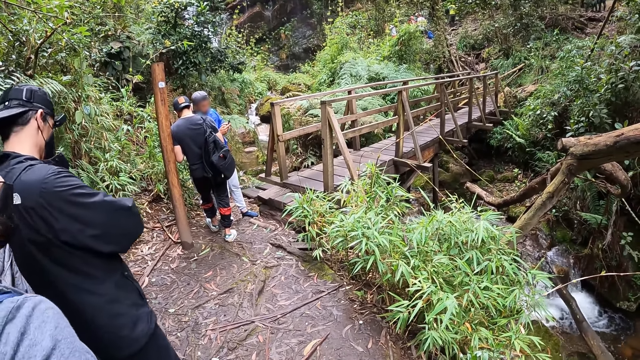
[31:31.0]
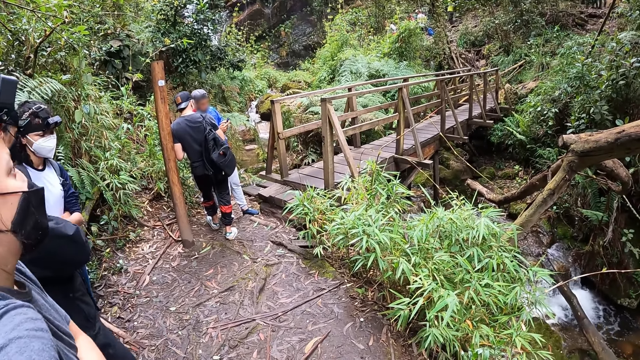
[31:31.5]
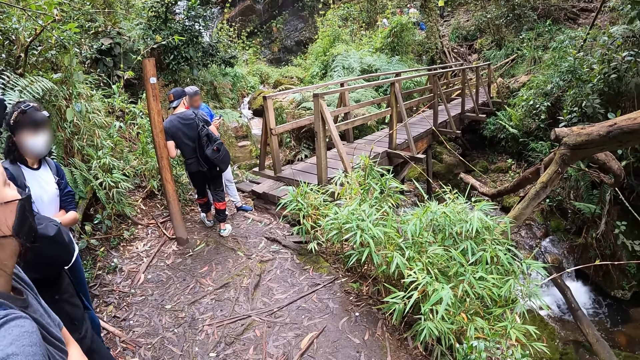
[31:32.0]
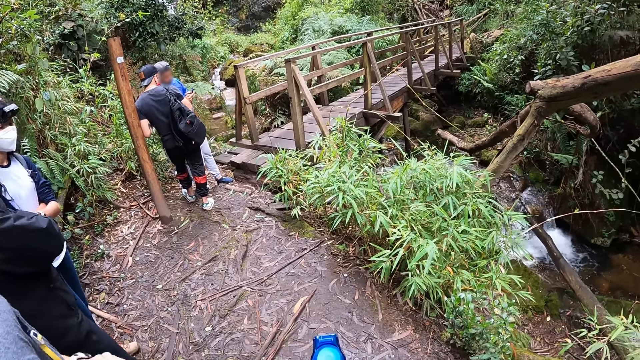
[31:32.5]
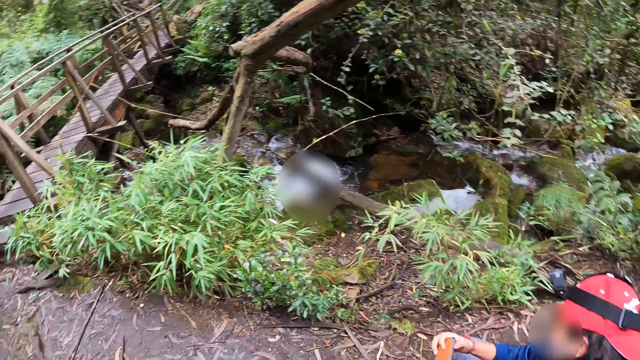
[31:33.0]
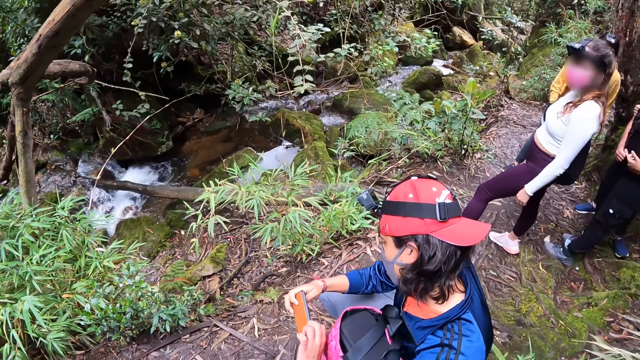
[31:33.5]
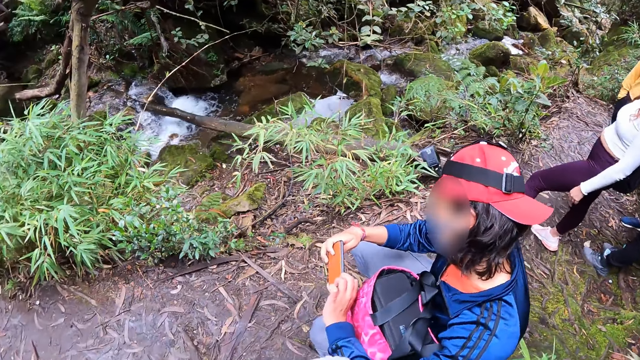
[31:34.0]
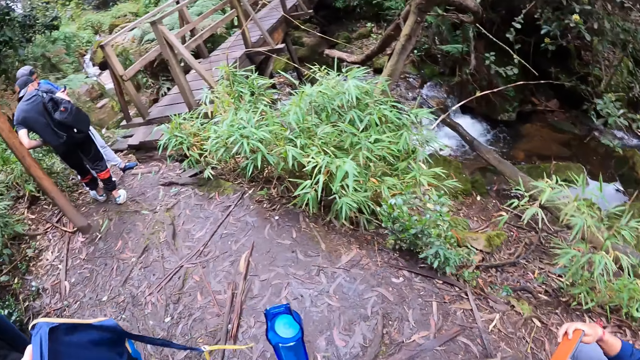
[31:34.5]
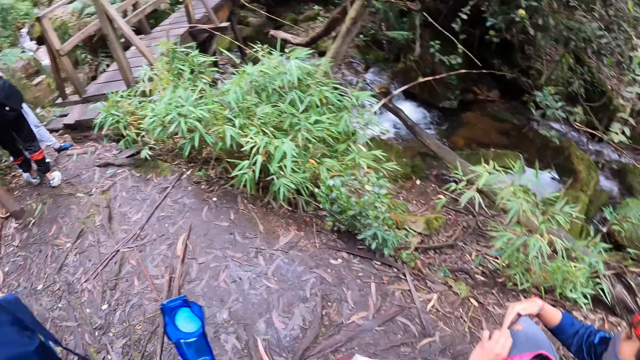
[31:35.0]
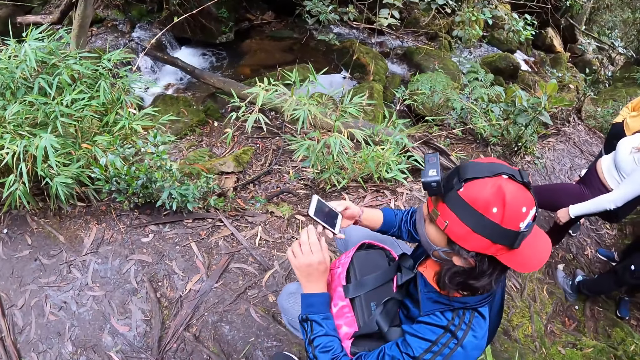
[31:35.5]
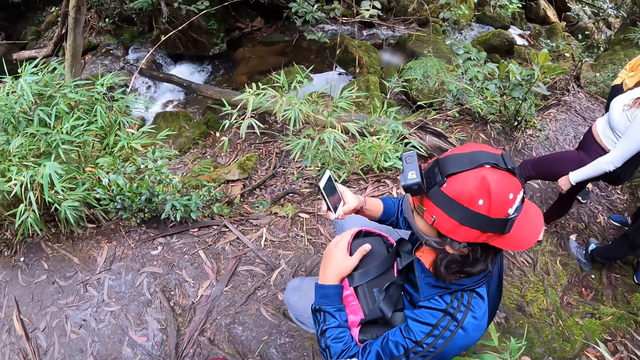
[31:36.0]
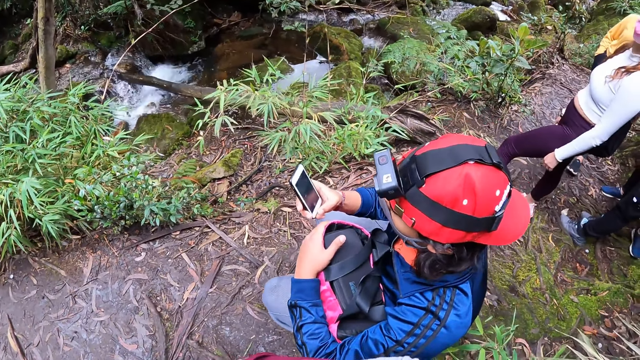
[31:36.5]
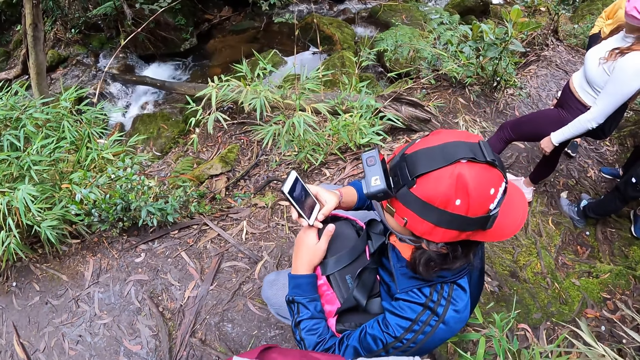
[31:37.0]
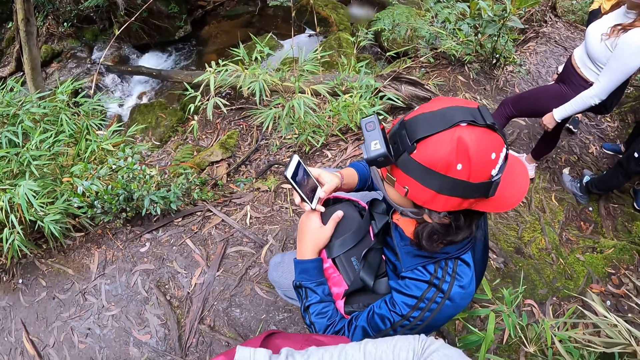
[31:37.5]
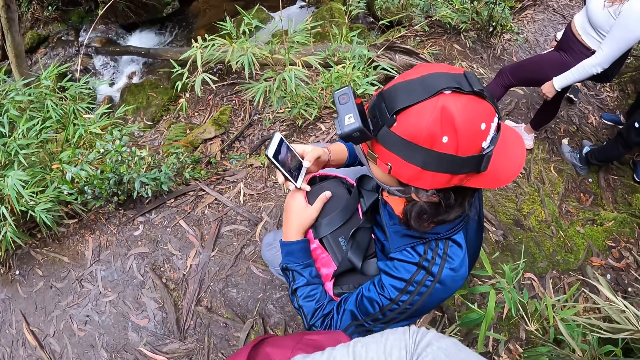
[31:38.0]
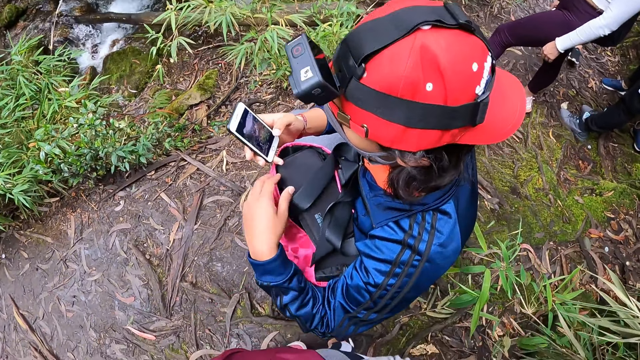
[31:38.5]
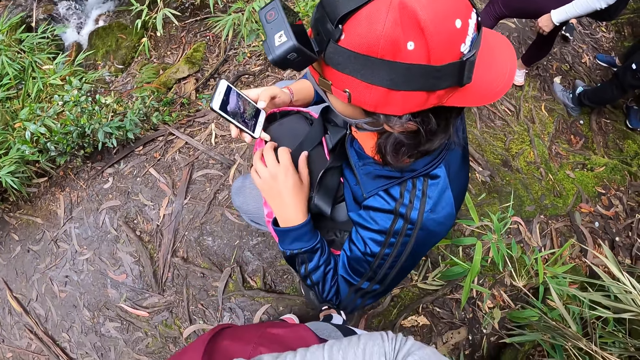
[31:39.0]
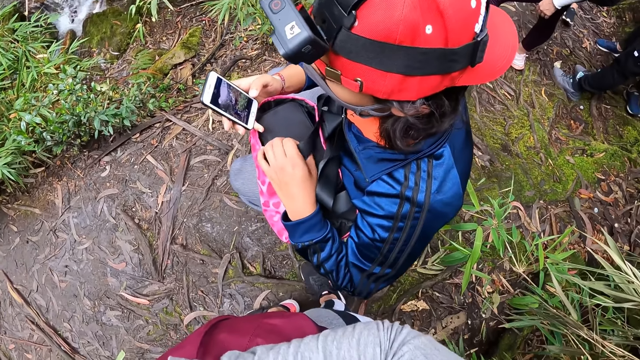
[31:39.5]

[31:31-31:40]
The camera wearer turns around the area. The man holds a phone with both hands. The camera wearer looks at the man. The man presses the phone with his right hand. The camera wearer looks at the man.

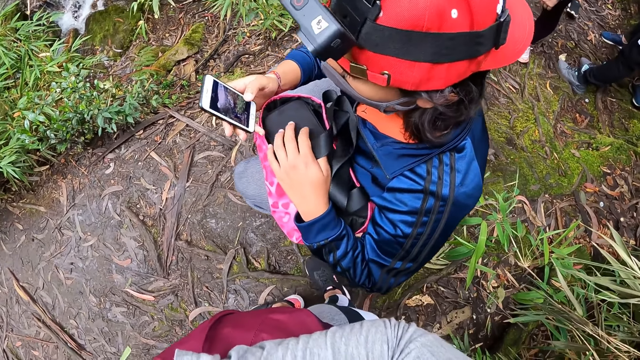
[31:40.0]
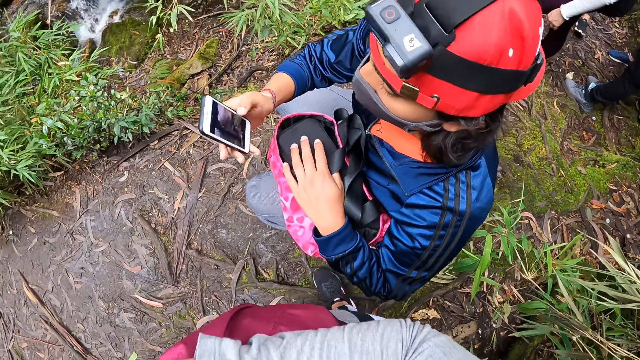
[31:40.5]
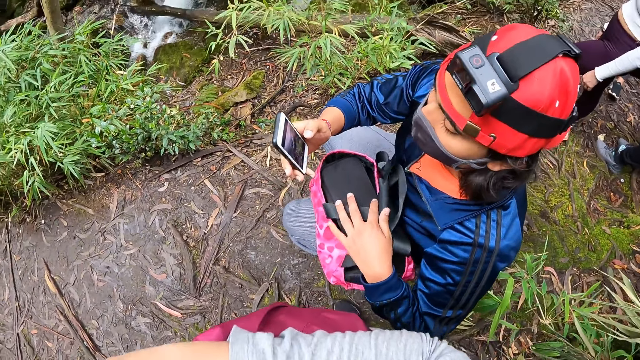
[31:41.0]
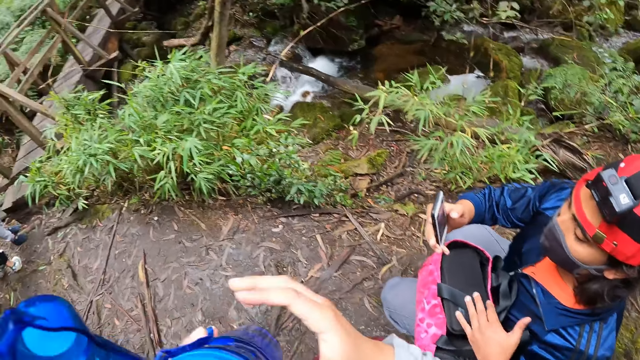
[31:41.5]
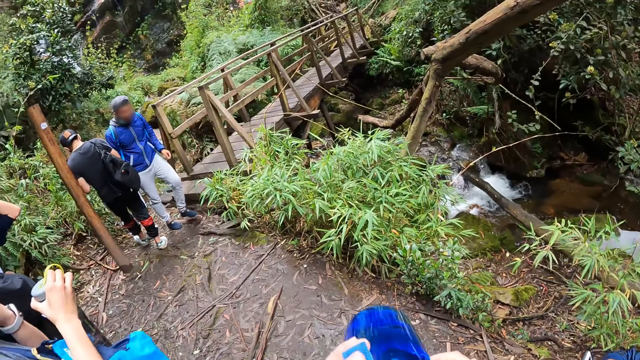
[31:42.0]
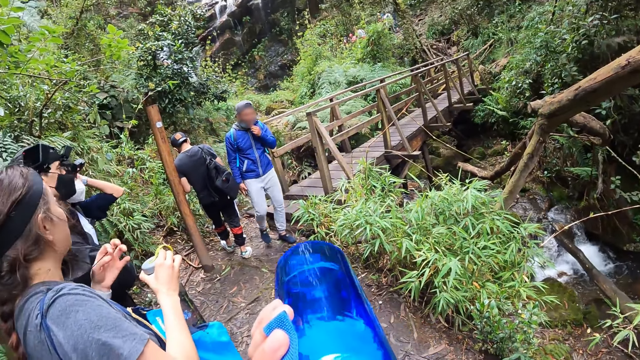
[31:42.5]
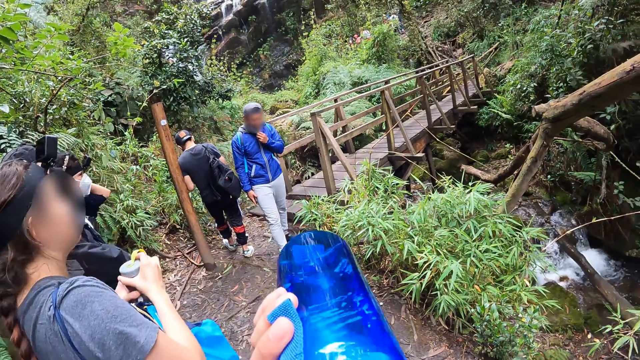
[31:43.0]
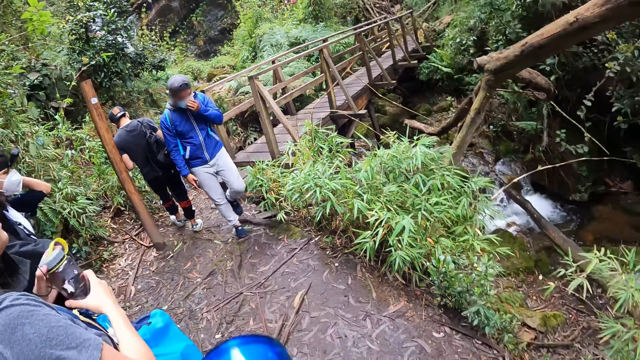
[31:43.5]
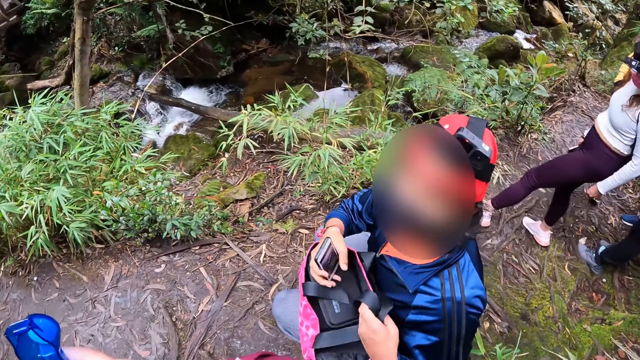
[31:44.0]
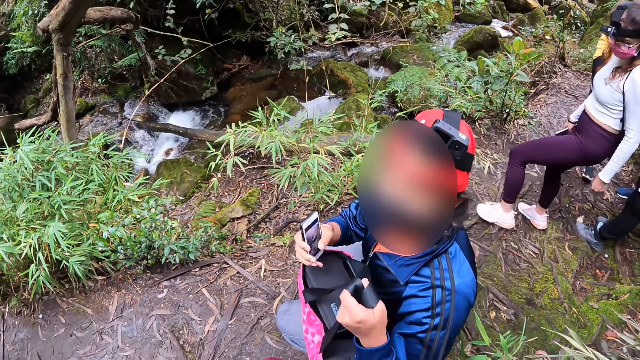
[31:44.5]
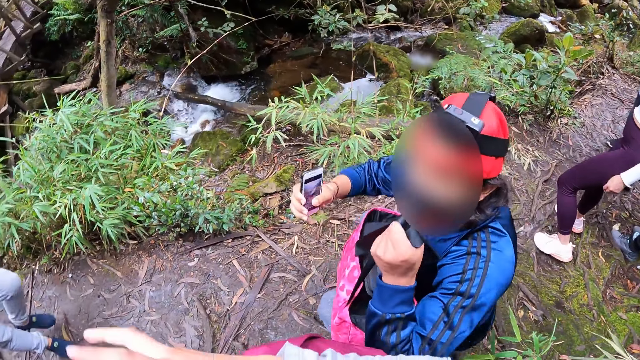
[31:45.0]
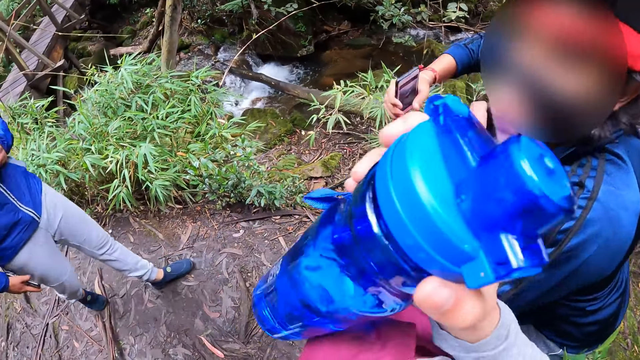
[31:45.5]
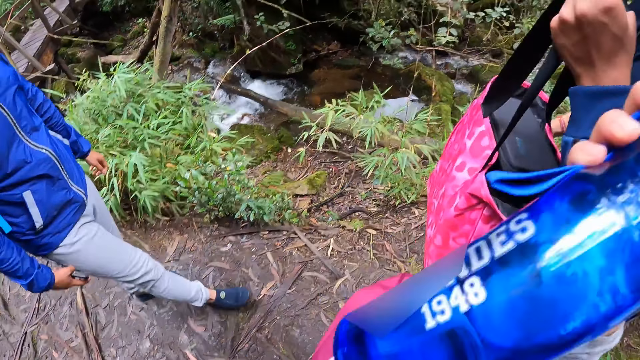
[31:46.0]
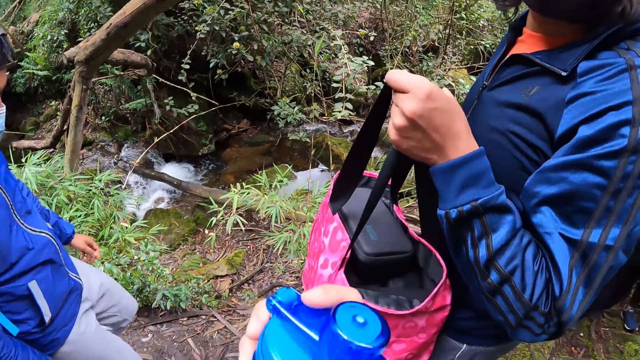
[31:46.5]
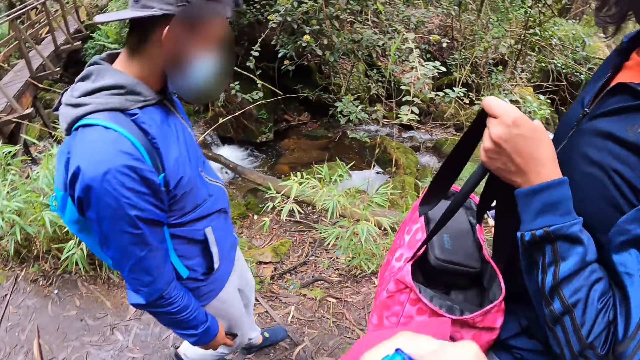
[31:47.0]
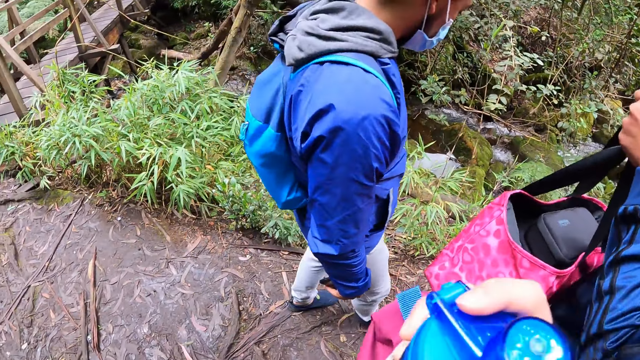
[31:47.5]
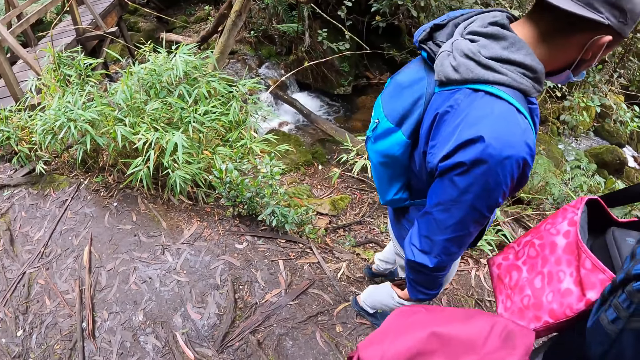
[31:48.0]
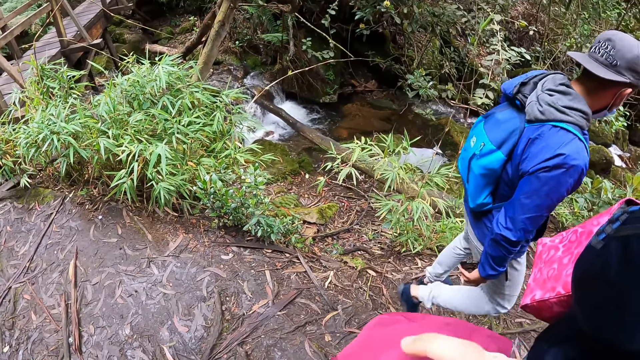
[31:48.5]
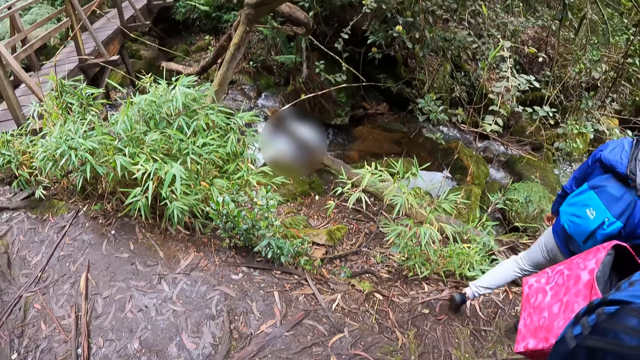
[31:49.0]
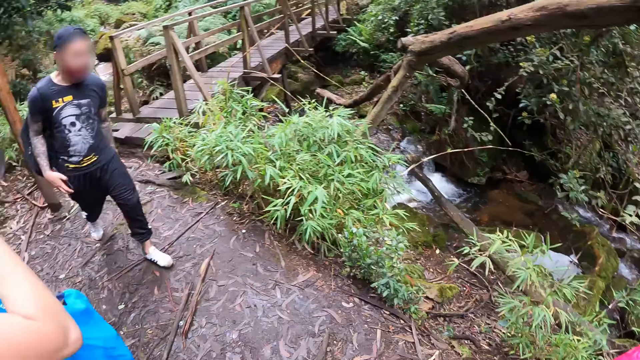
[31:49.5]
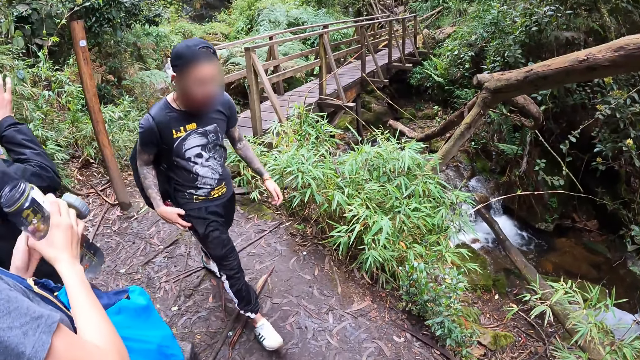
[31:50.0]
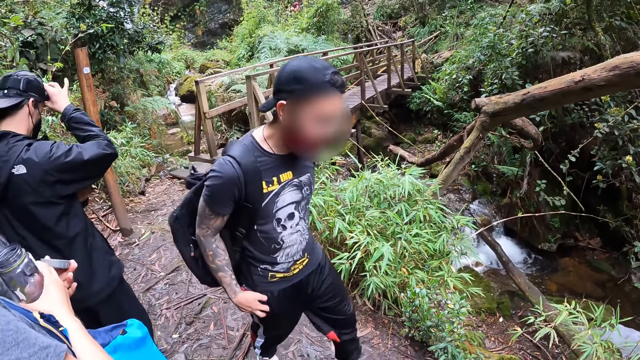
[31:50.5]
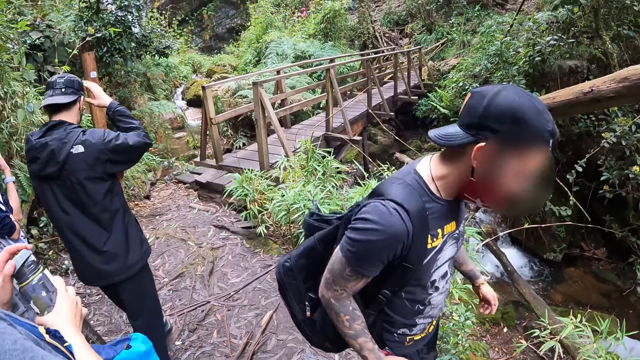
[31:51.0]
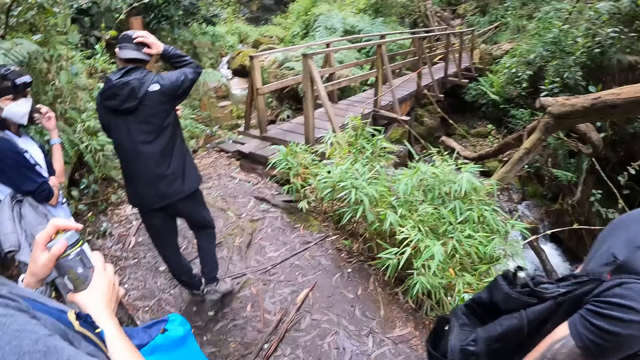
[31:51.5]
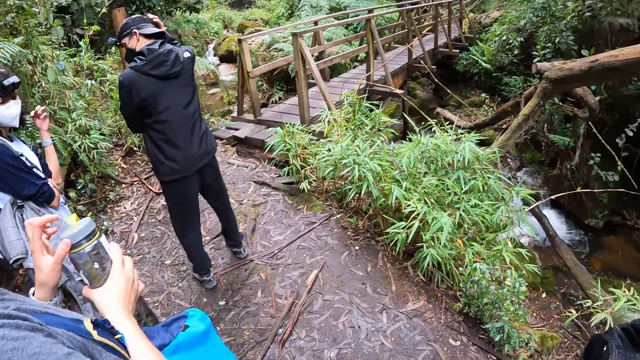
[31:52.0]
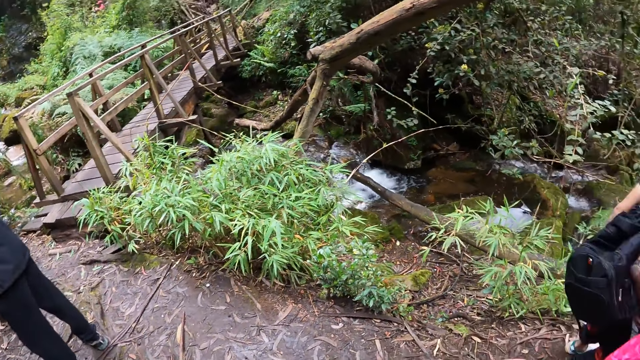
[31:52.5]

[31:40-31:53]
The camera wearer drinks water from the bottle in her left hand. The man holds the bag with his left hand. The woman stands up. The camera wearer places the bottle in the bag. She looks around the bridge.
